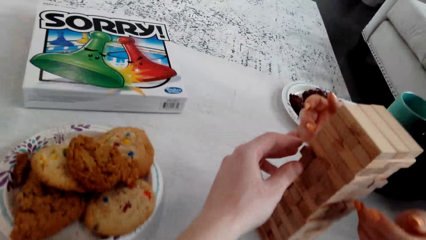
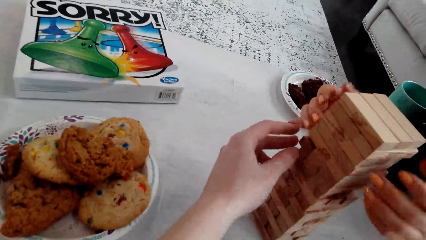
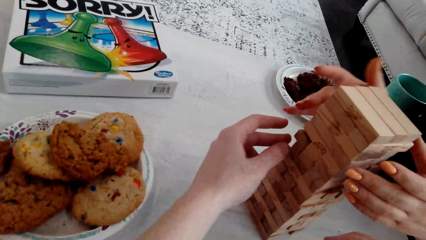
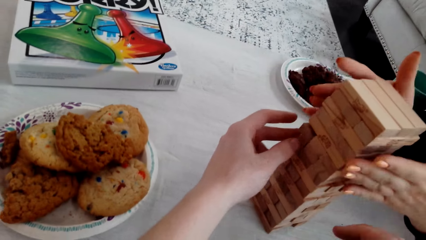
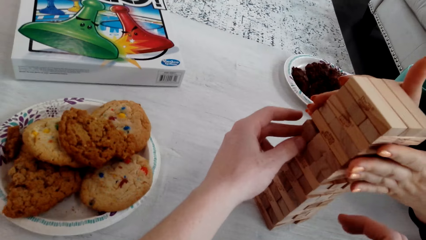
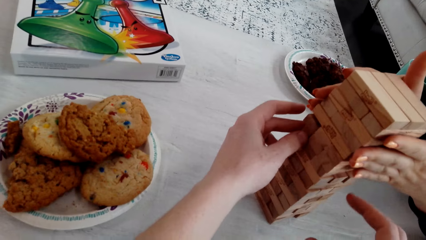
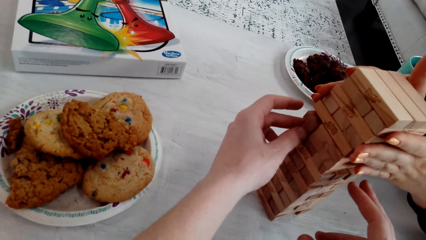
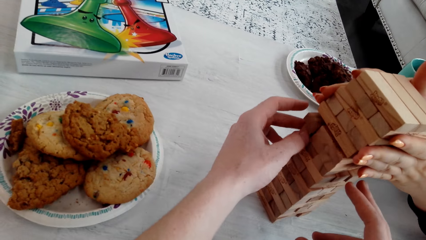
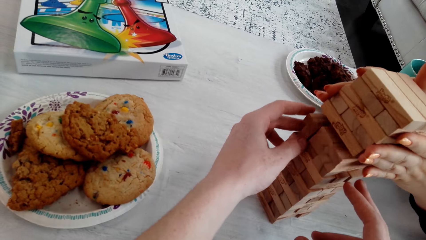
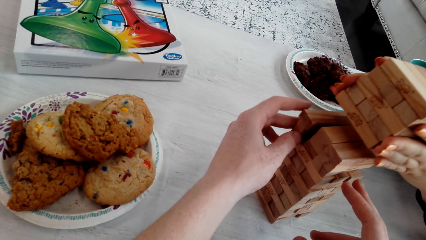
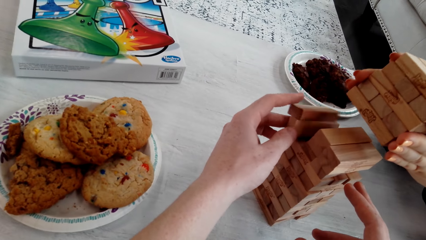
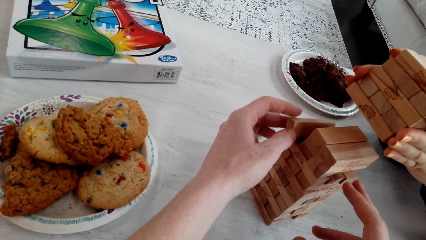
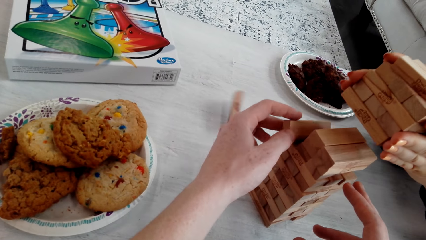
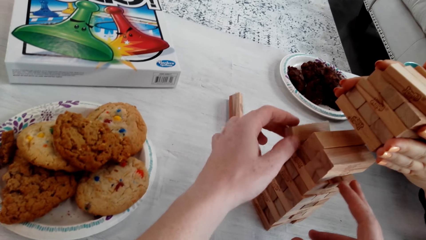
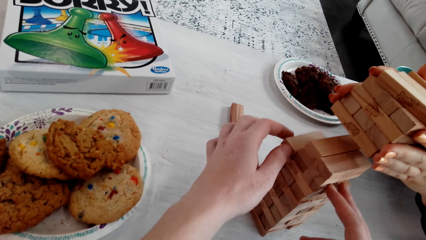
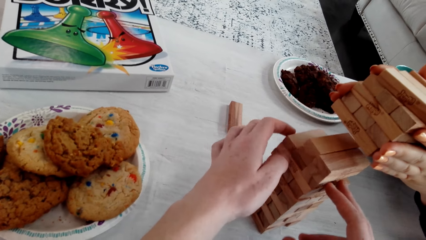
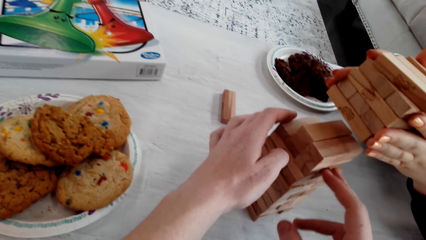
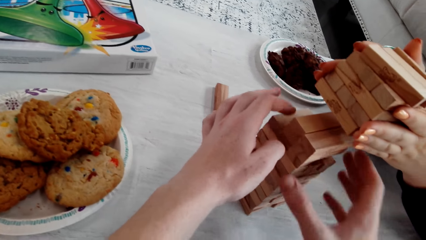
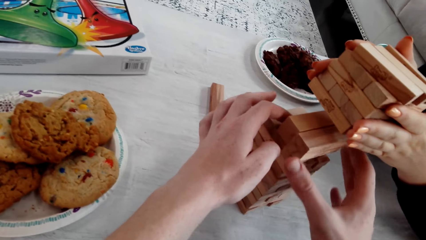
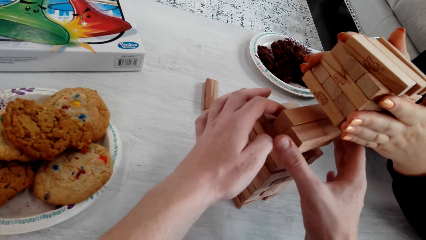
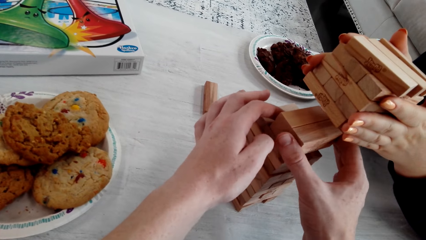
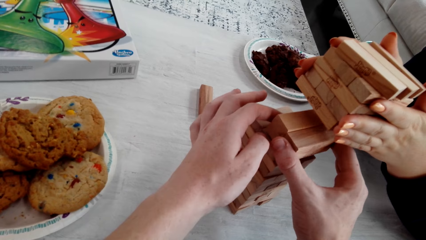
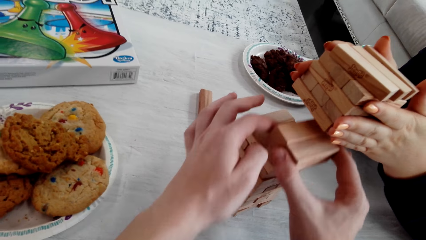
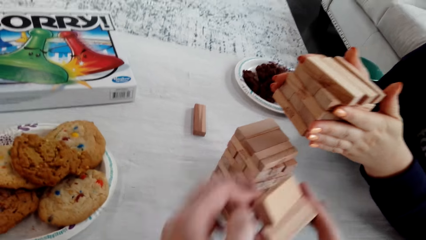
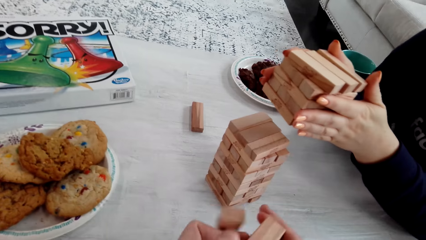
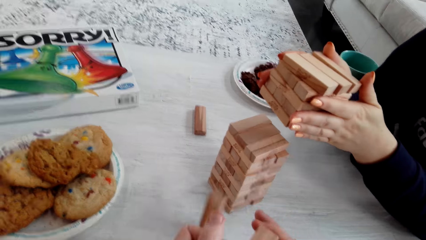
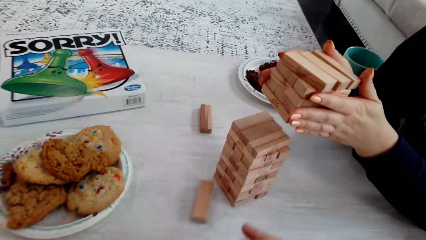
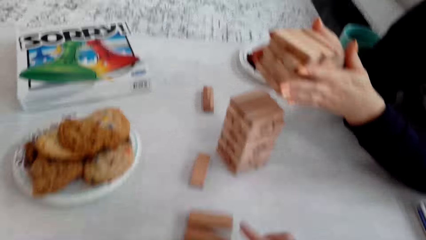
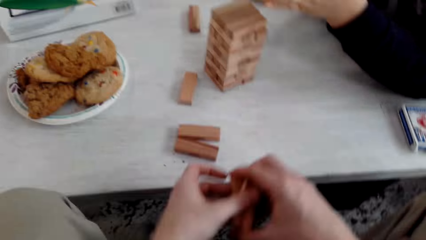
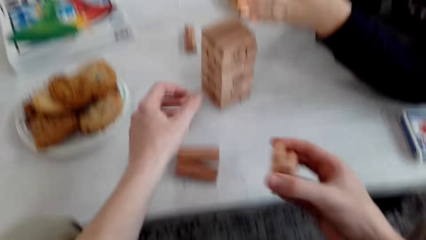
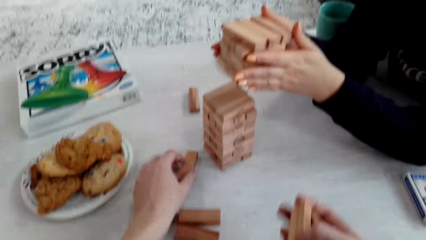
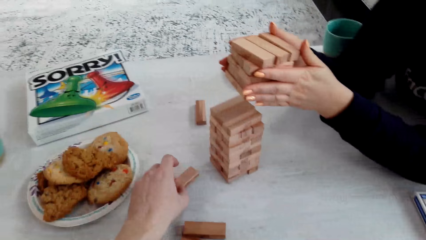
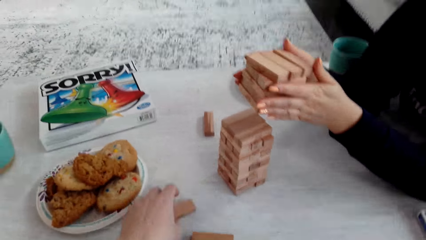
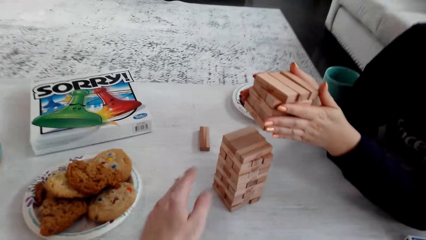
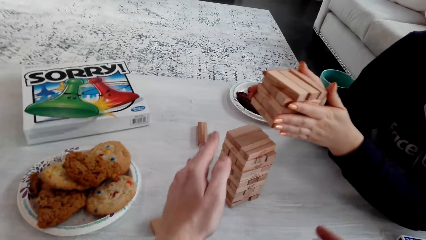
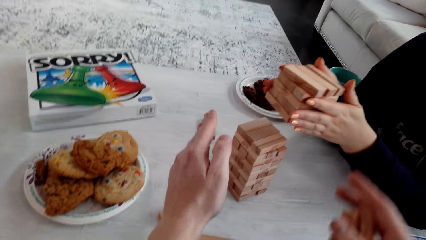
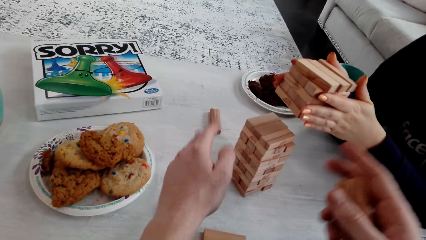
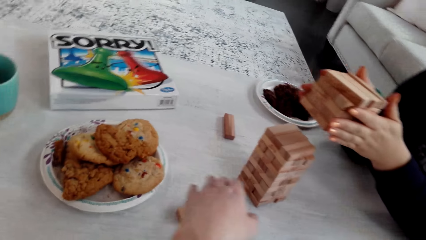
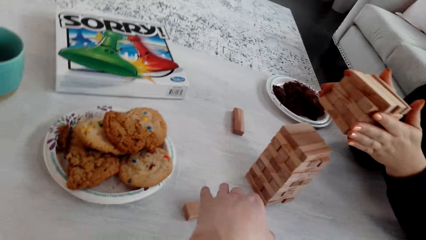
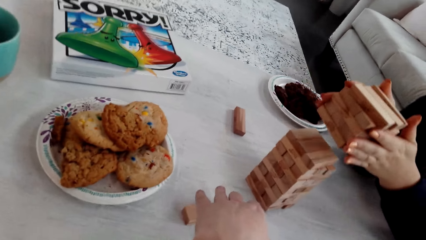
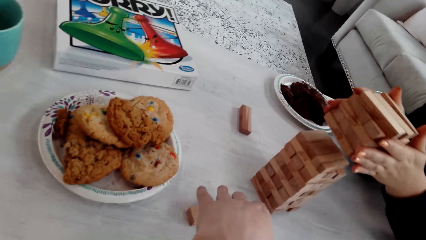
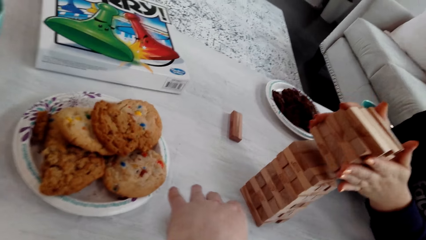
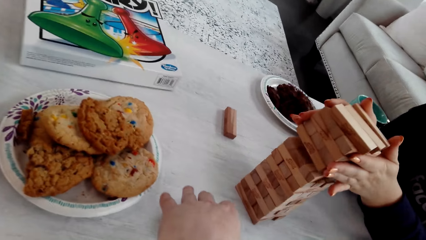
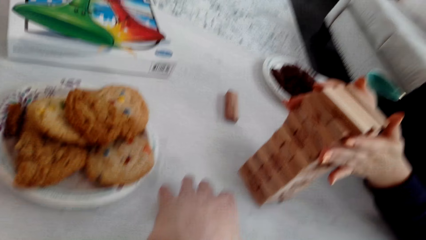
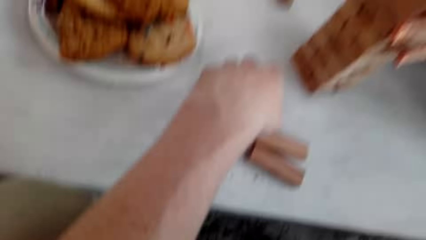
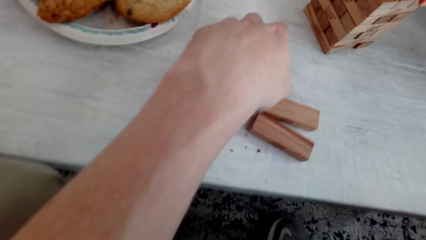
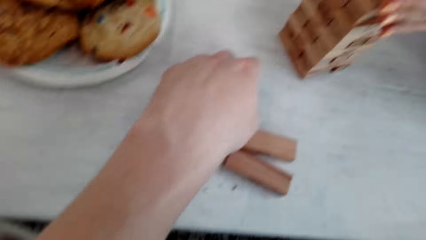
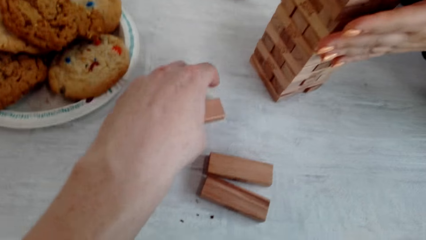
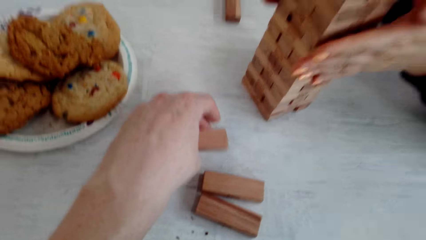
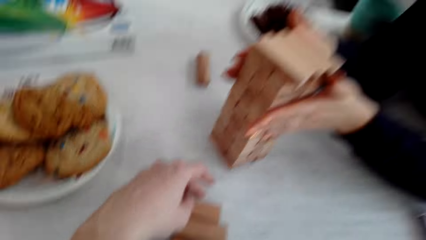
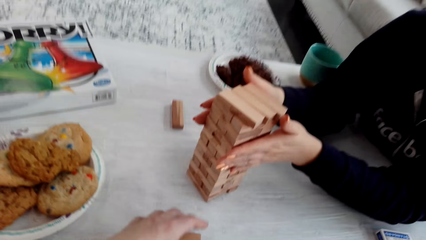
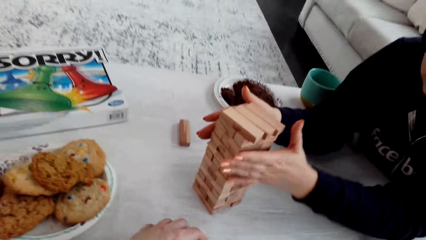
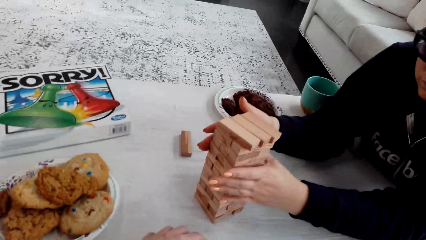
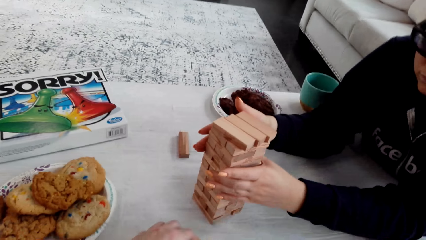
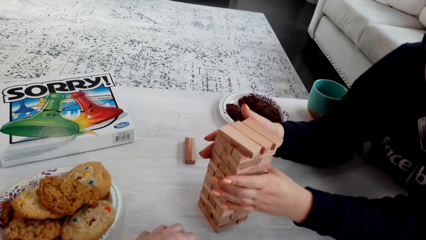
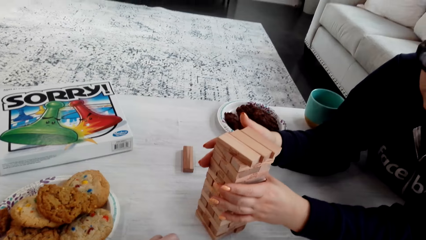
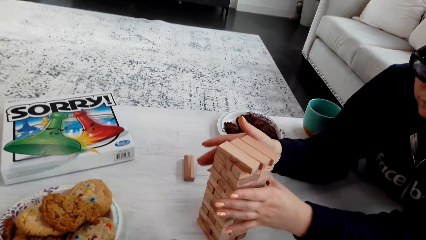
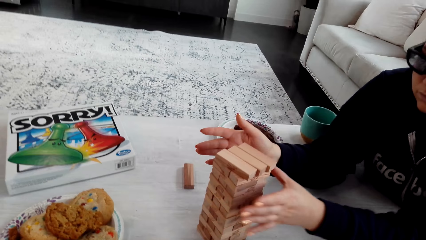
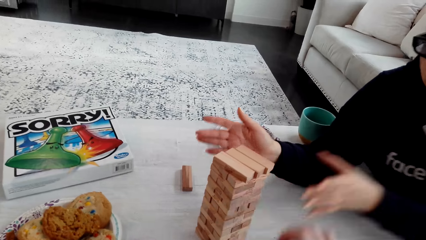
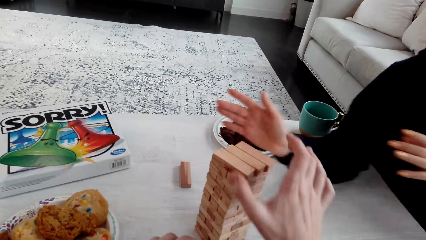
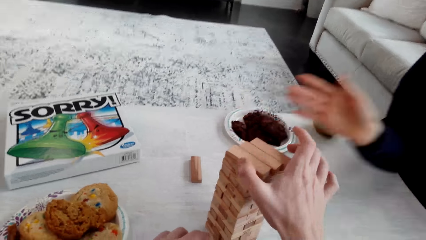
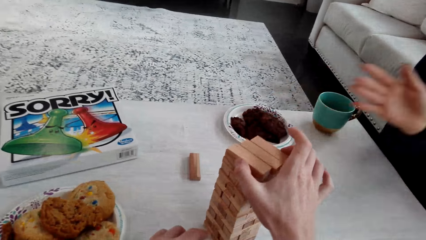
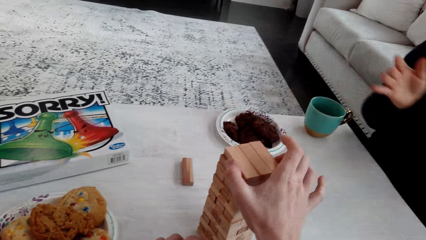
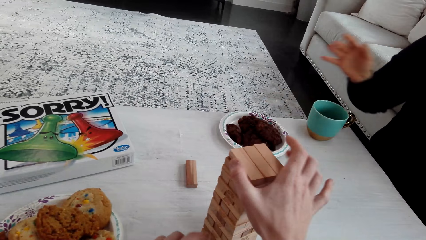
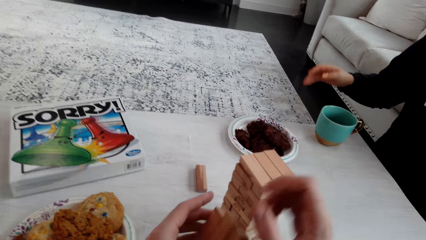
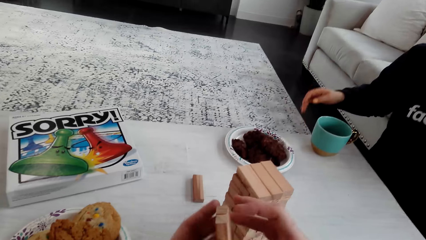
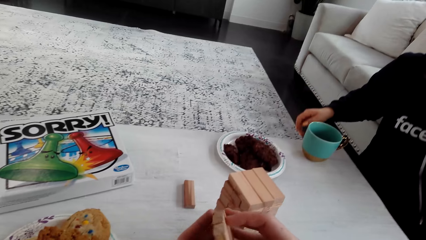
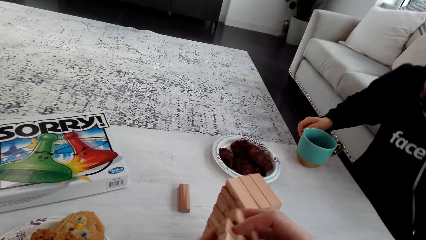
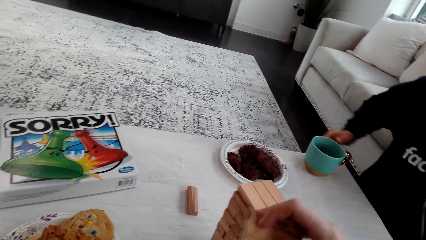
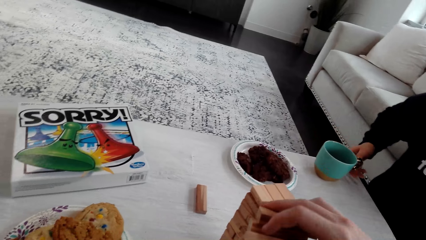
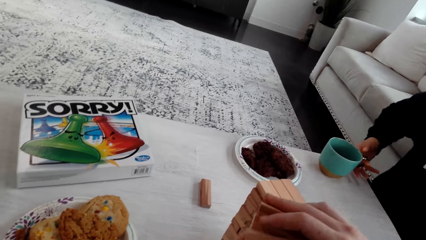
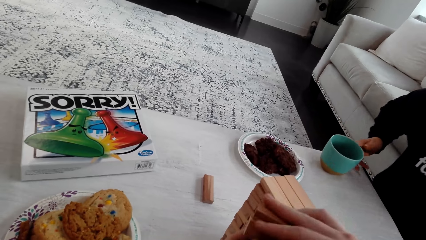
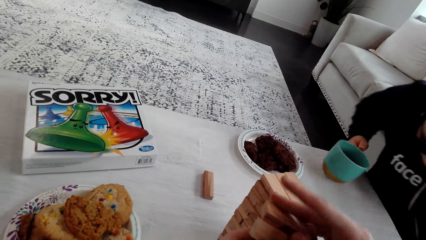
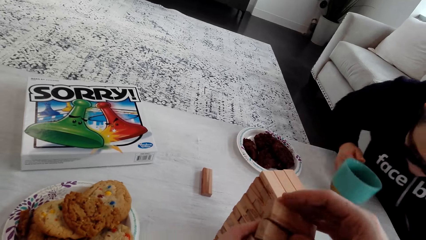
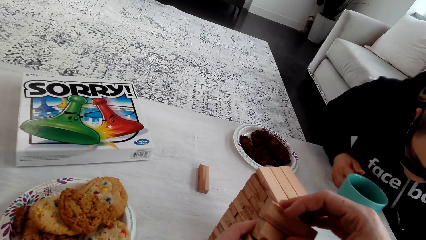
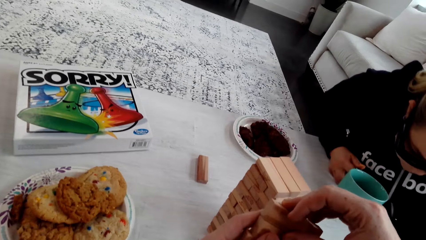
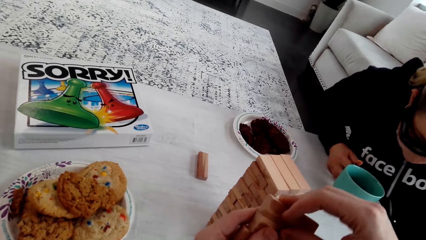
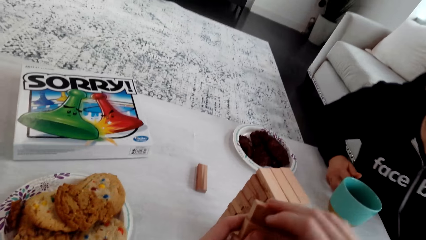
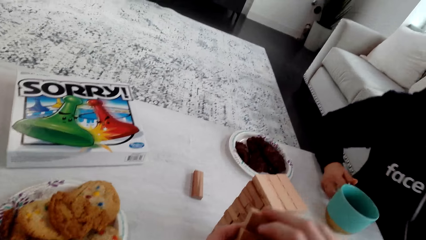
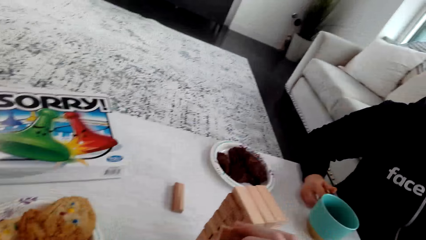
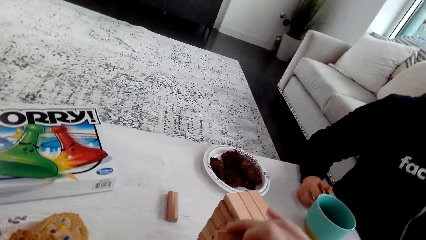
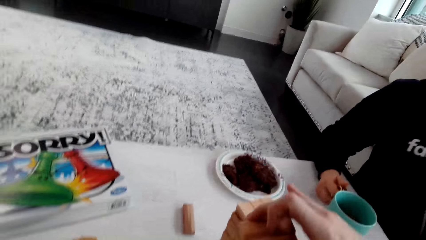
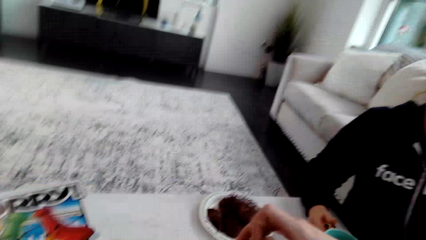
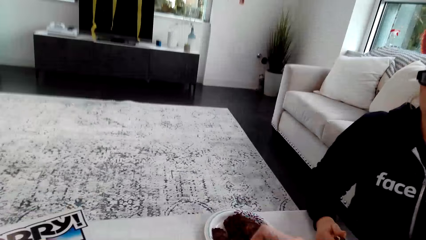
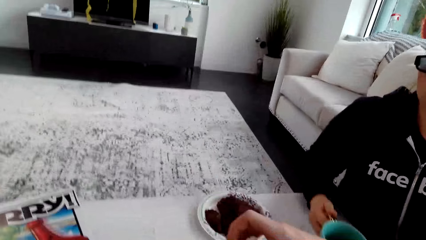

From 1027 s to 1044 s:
A woman talks to the camera wearer. The camera wearer talks to the woman. The woman touches the wooden jenga piece with both hands. The camera wearer holds some pieces of the jenga blocks. They talk to the woman. The woman holds the wooden jenga piece with both hands. The camera wearer removes some pieces from the blocks. They talk to the woman and touch the wooden jenga piece with both hands. They talk to the woman again. The woman puts the wooden jenga piece down and puts the pieces back together. The camera wearer touches the jenga wooden piece with the left hand. They put the pieces on top of the blocks. They touch the jenga wooden piece with the right hand. They hold the wooden jenga piece with both hands. The woman moves the cup slightly and touches the cup of coffee. The camera wearer talks to the woman.
